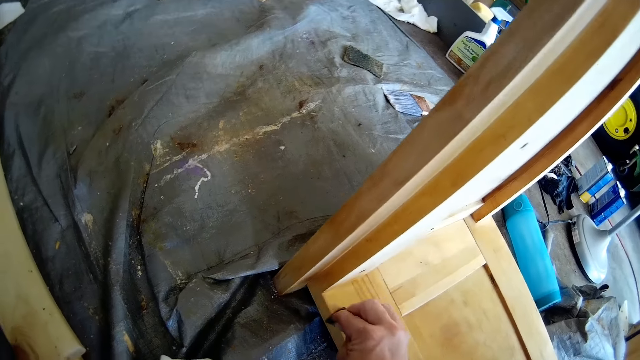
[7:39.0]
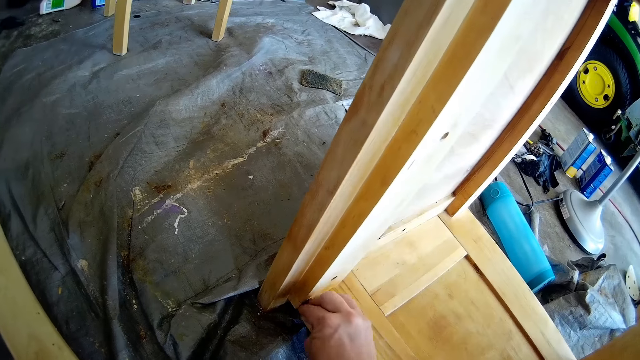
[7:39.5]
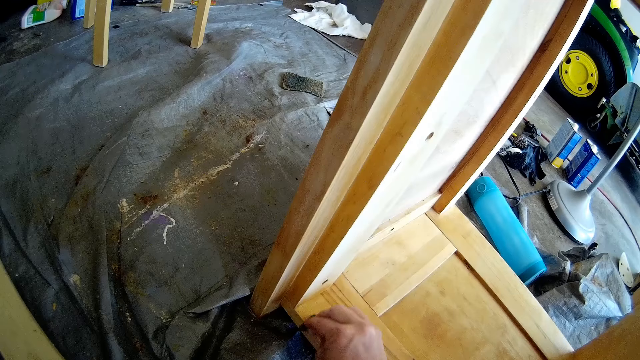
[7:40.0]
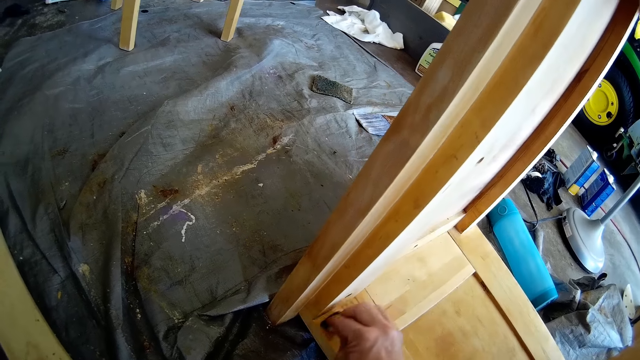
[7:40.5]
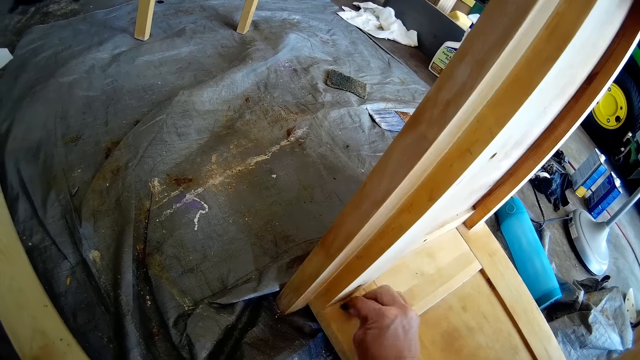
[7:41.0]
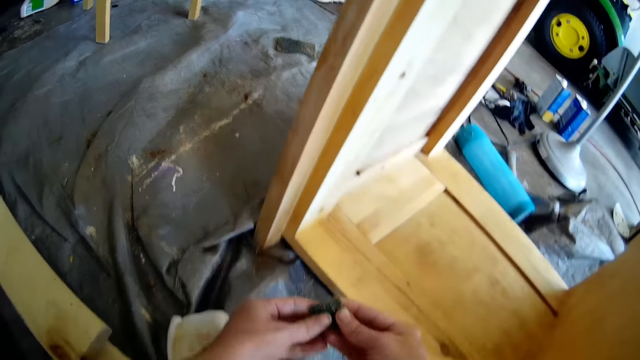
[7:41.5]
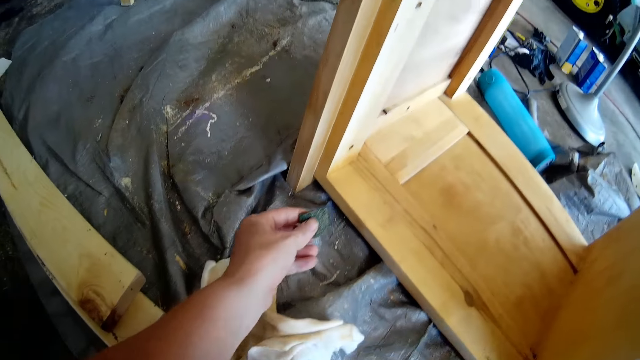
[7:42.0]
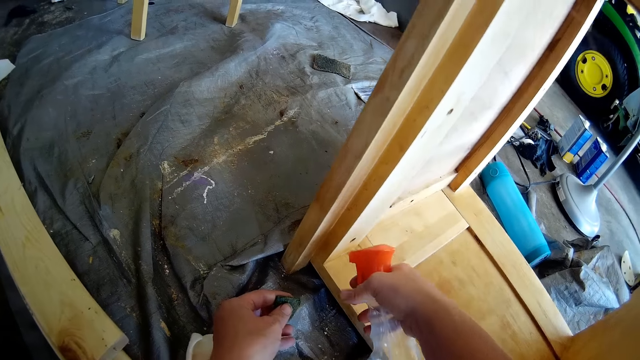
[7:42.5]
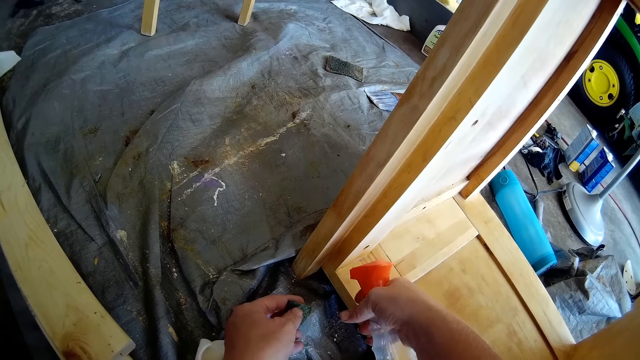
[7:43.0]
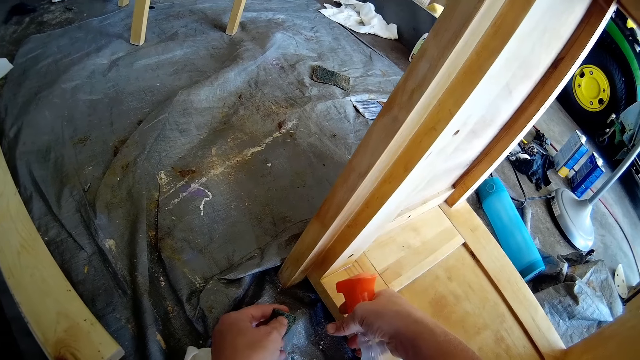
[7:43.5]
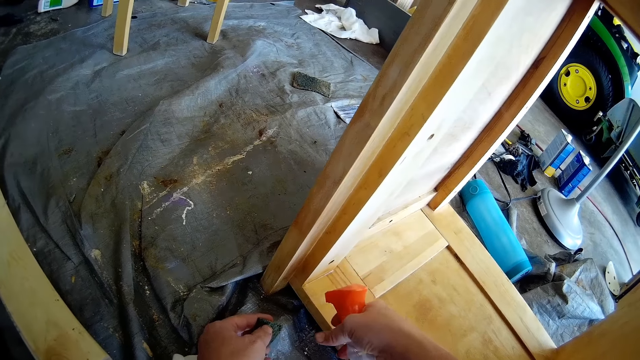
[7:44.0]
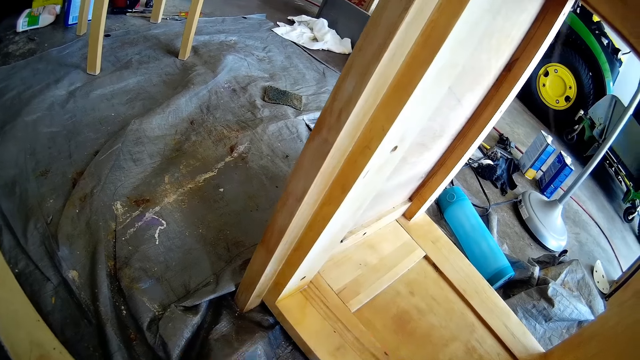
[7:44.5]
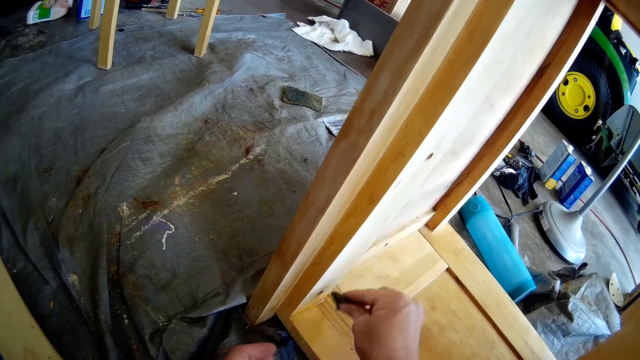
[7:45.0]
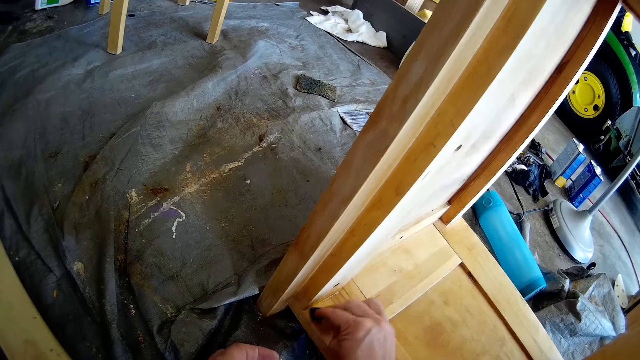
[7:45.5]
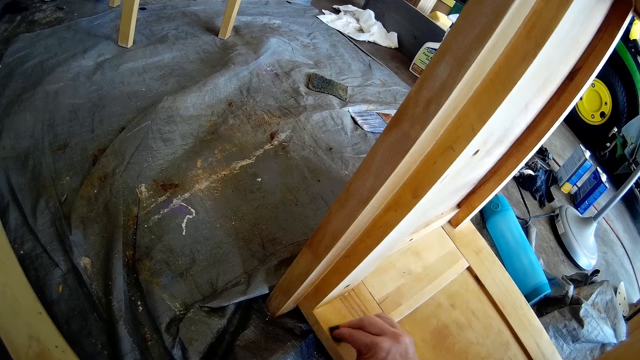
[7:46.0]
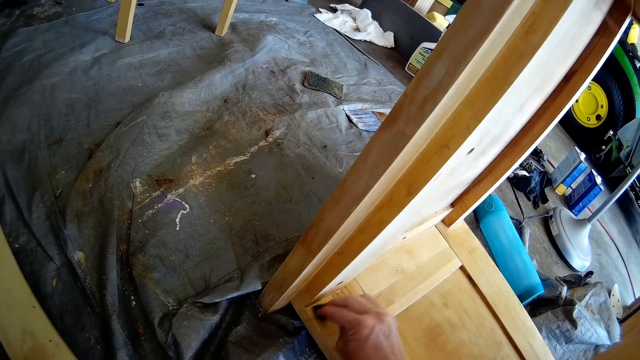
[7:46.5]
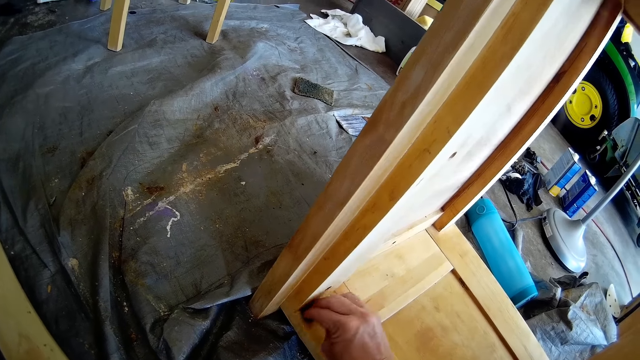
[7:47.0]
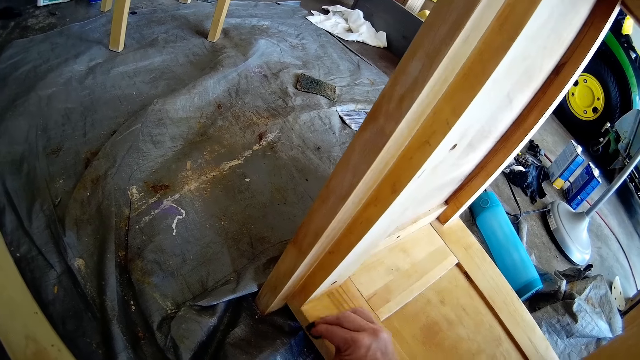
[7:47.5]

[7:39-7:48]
The camera wearer passes the abrasive or scrubber to her left hand. She sprays the shelf or wooden rack with the wood cleaner in her right hand. She passes the abrasive to her right hand. She wipes the wooden rack with the scrubber.

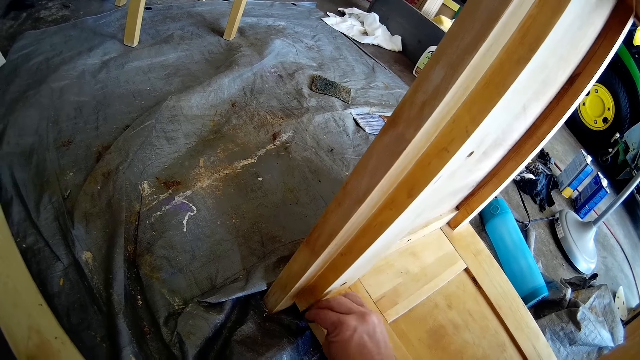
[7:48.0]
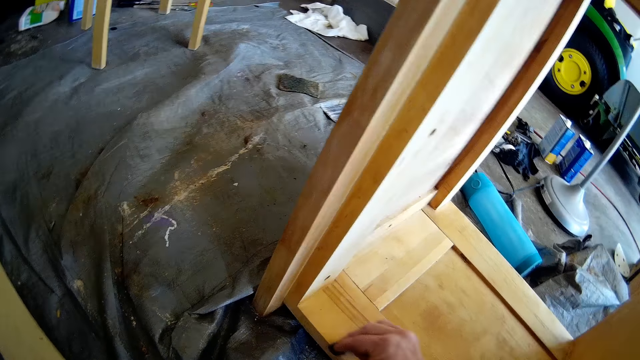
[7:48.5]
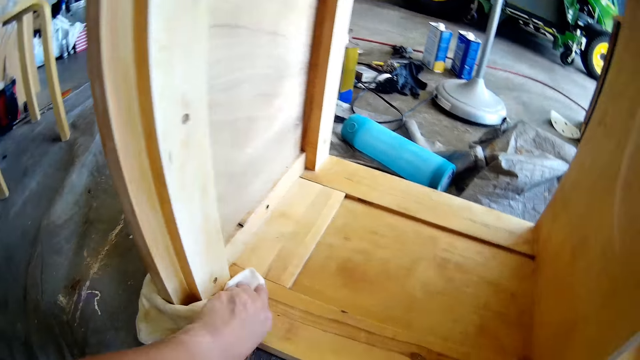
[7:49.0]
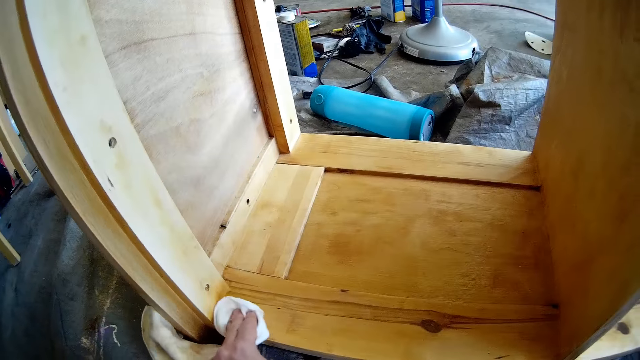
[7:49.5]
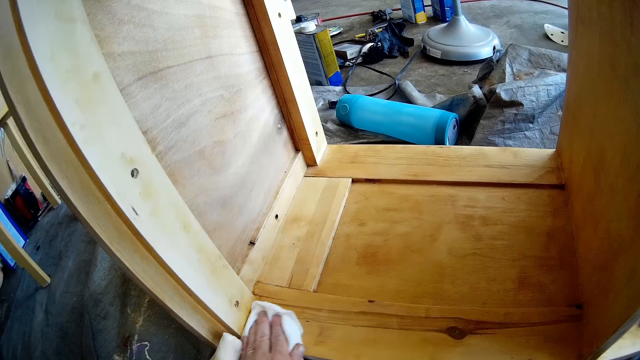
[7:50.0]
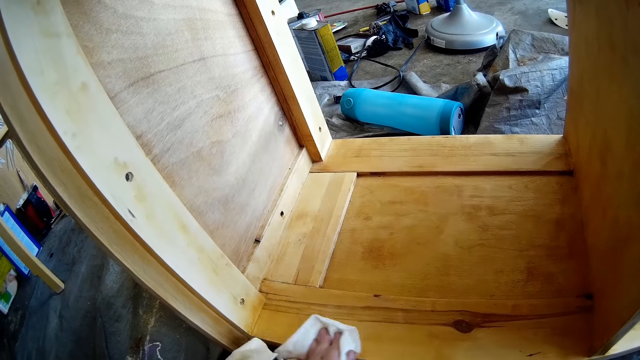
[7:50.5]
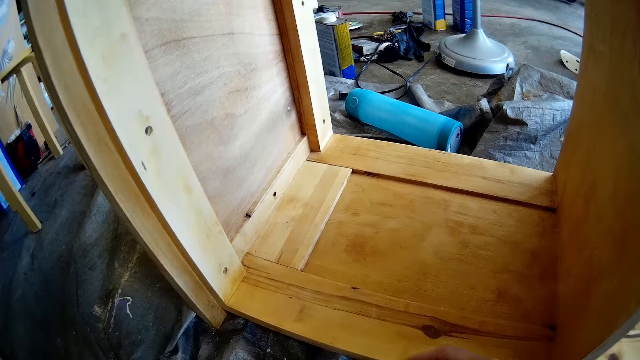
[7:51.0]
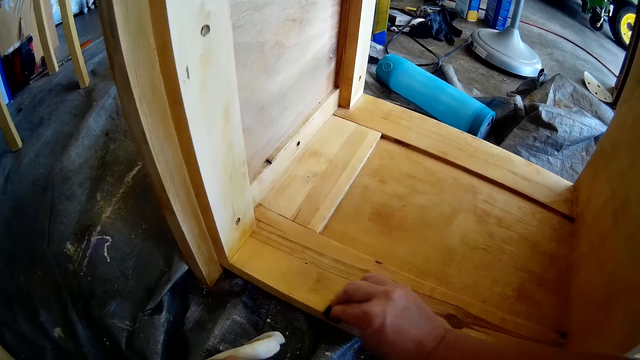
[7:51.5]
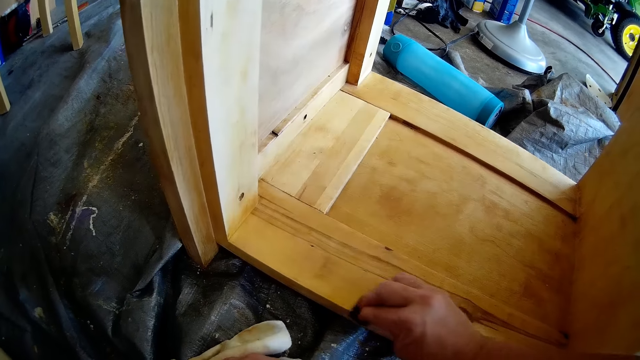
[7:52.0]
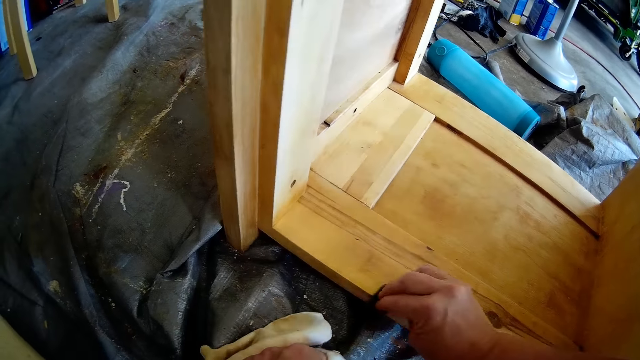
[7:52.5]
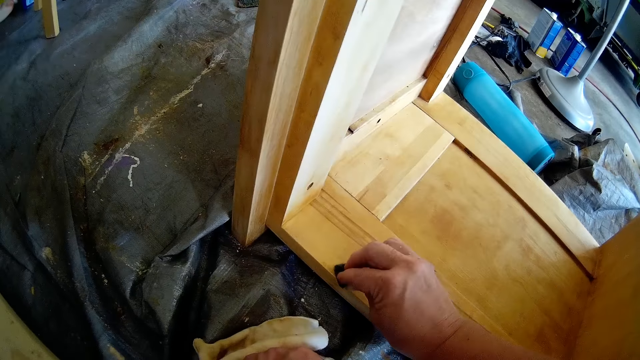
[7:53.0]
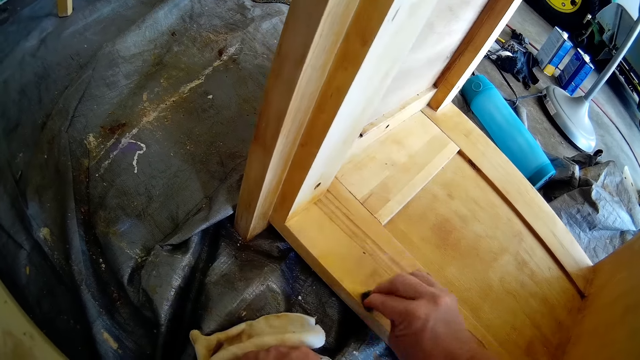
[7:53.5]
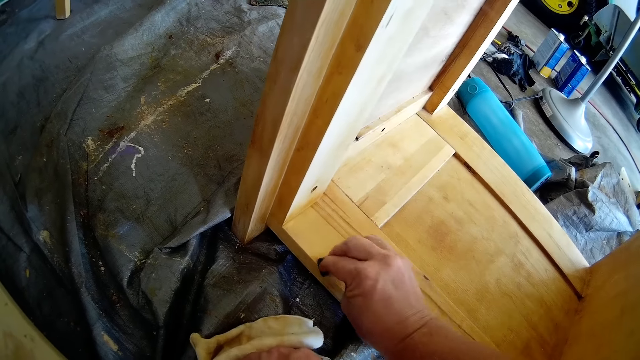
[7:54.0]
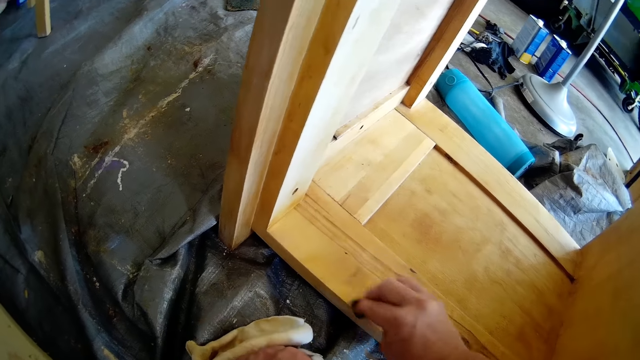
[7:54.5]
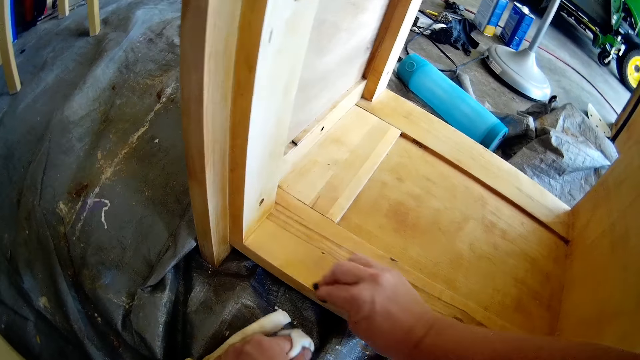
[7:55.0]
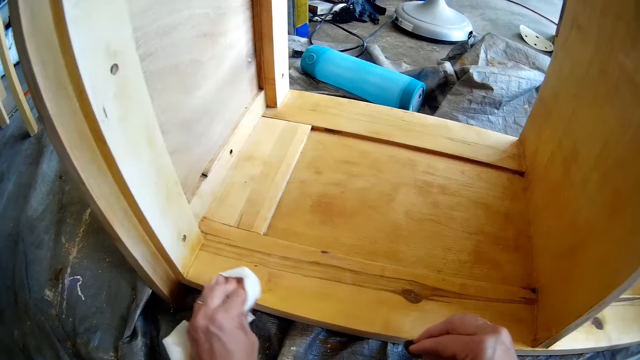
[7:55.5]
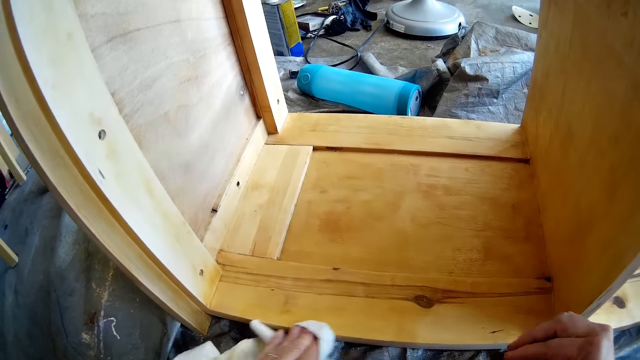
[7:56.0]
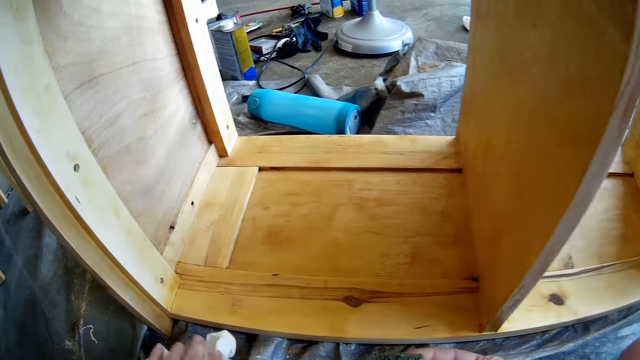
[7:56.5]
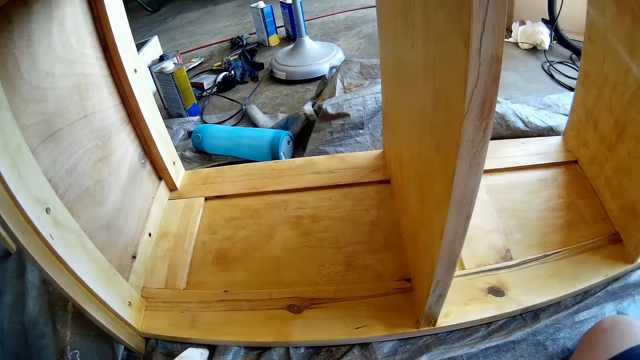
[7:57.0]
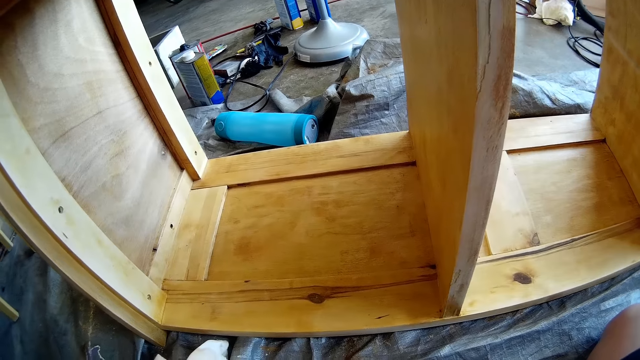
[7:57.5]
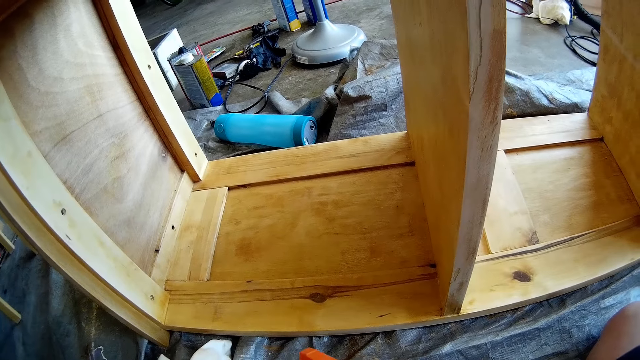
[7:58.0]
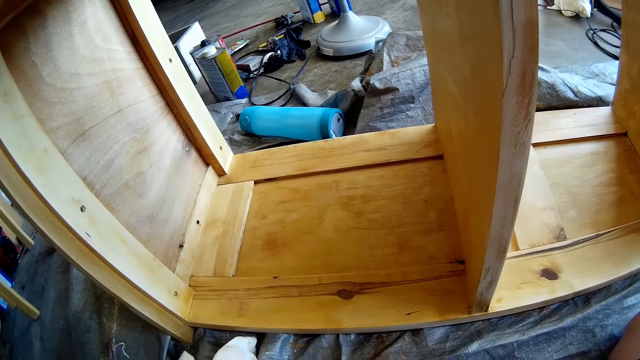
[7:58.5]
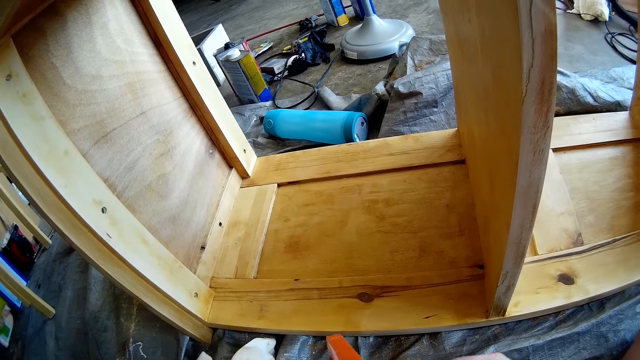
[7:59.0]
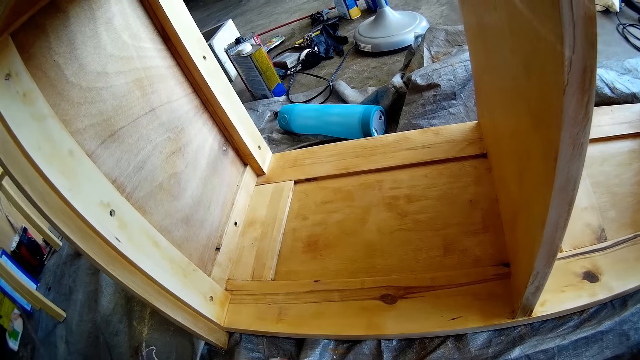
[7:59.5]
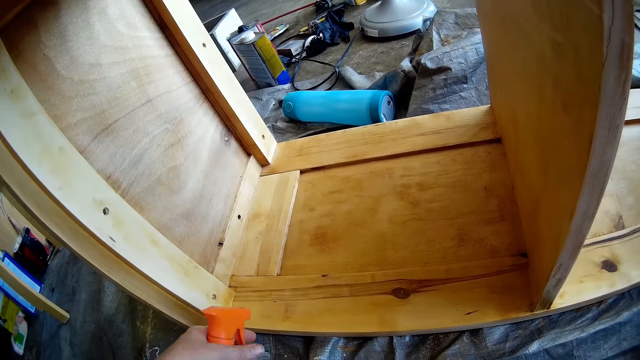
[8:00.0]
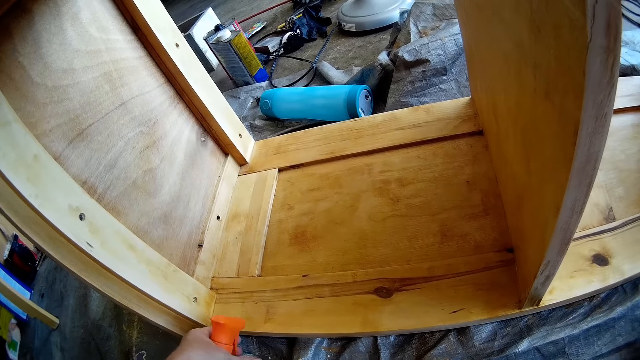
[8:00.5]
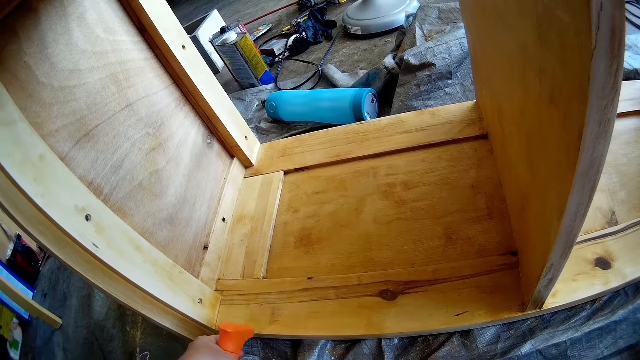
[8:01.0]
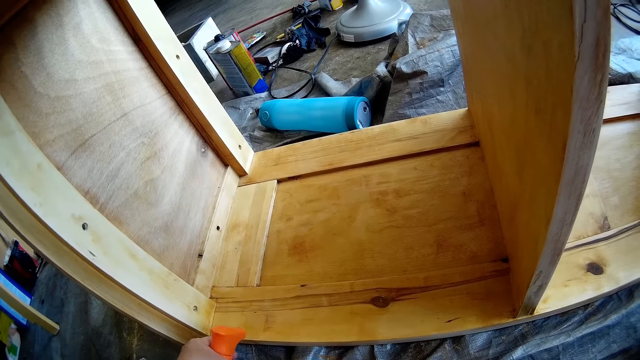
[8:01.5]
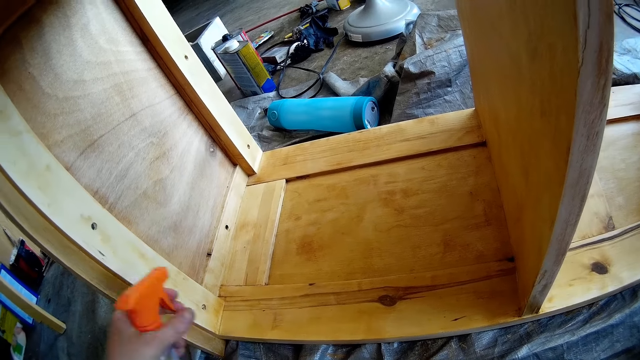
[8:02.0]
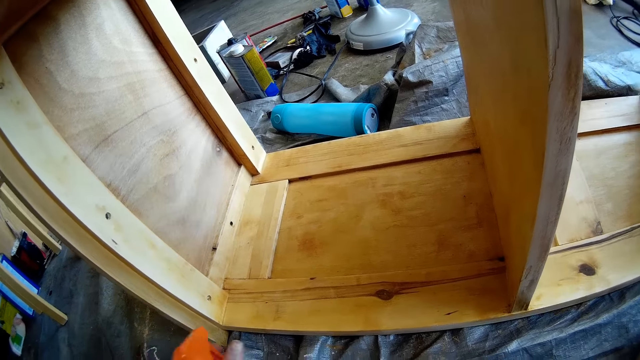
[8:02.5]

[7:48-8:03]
The camera wearer cleans the shelf or wooden rack with the wipe in her left hand. She brushes the shelf with the abrasive in her right hand. She cleans the shelf with the wipe in her left hand. She drops the wipe in her left hand on the floor. She stares at the wooden rack. She shoves the wipe with the spray in her left hand. She sprays the shelf with the wood cleaner in her left hand.
